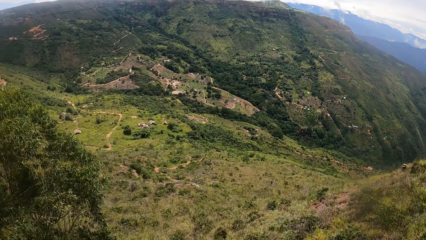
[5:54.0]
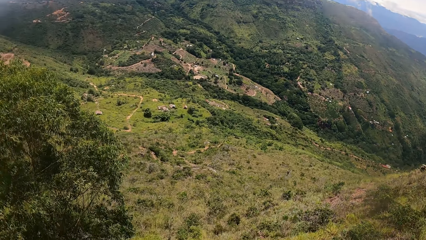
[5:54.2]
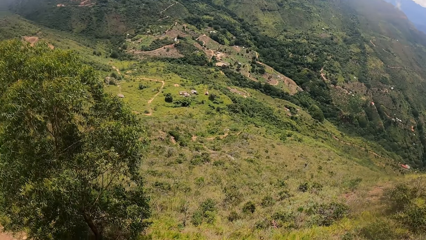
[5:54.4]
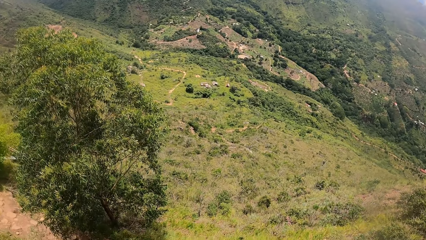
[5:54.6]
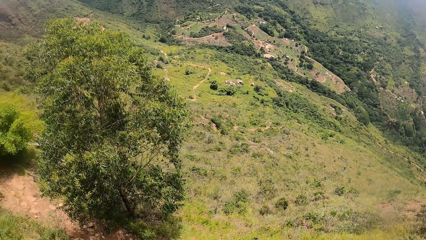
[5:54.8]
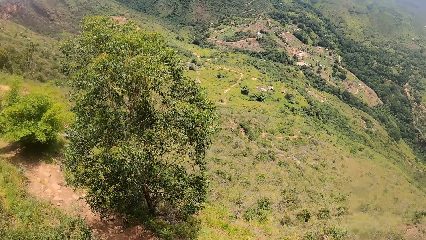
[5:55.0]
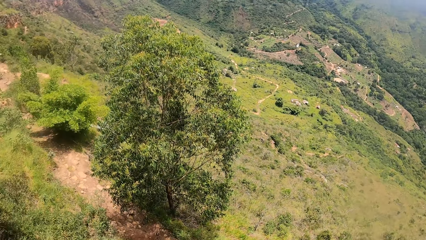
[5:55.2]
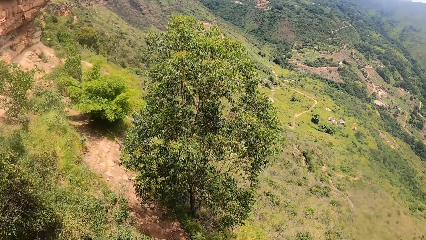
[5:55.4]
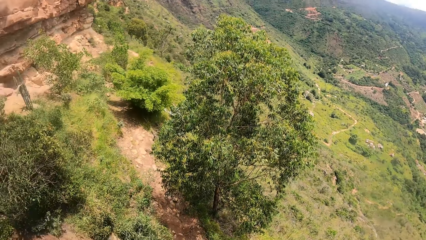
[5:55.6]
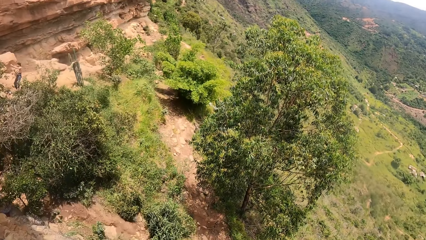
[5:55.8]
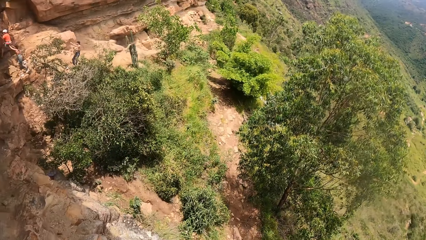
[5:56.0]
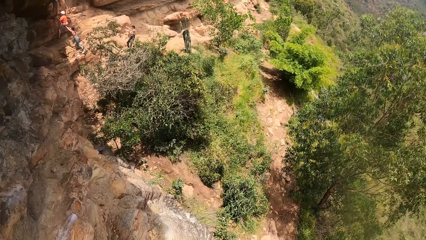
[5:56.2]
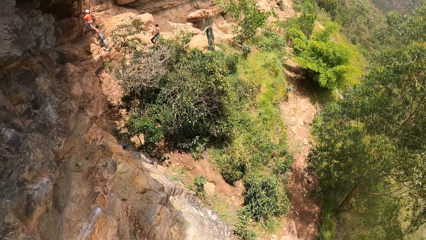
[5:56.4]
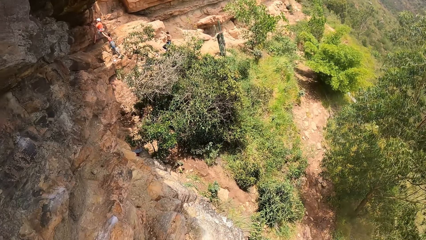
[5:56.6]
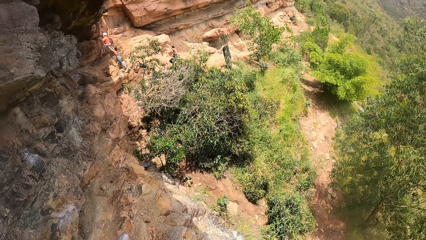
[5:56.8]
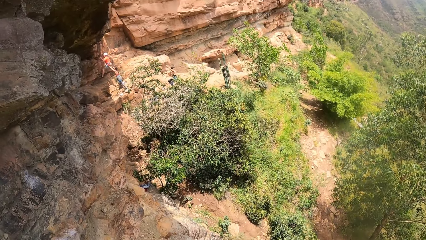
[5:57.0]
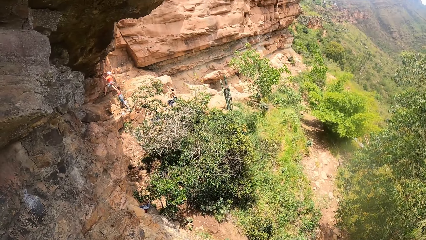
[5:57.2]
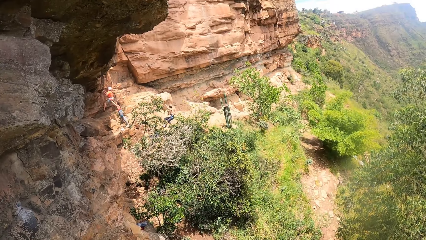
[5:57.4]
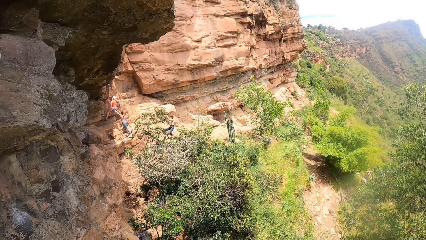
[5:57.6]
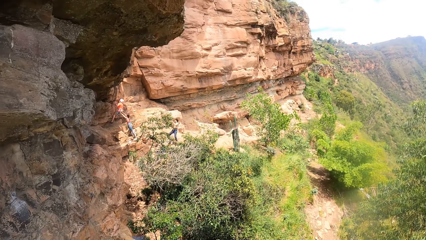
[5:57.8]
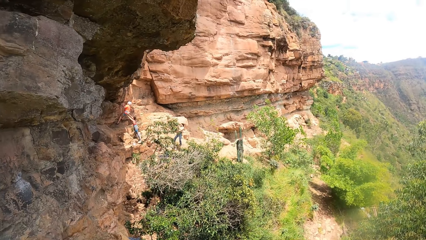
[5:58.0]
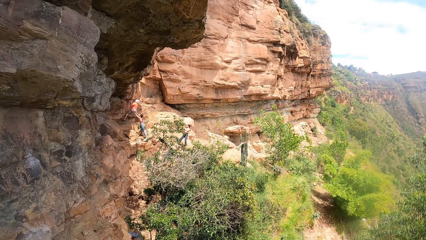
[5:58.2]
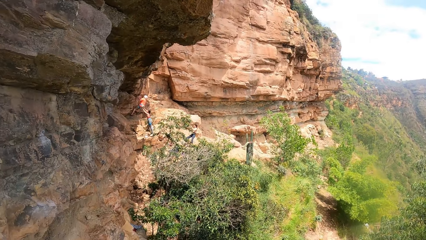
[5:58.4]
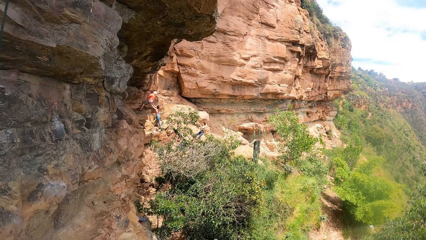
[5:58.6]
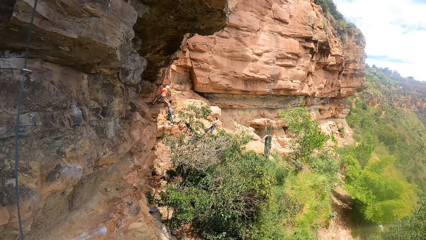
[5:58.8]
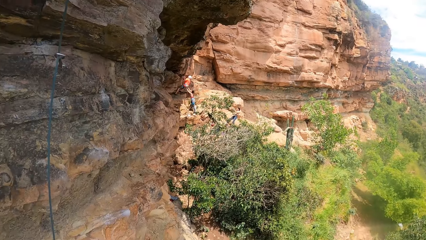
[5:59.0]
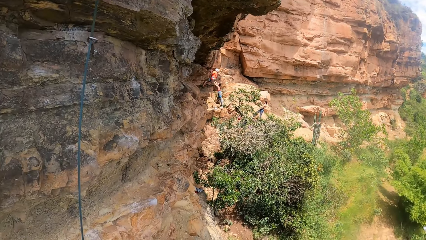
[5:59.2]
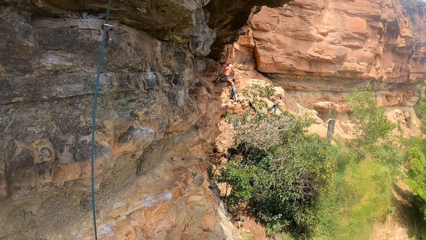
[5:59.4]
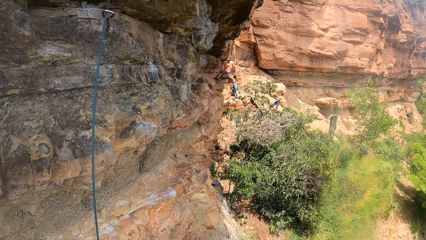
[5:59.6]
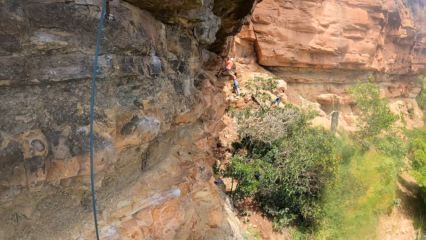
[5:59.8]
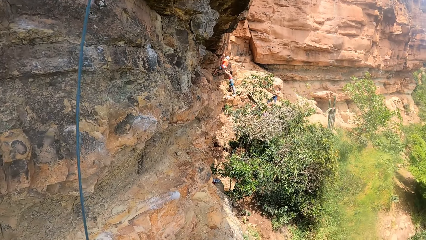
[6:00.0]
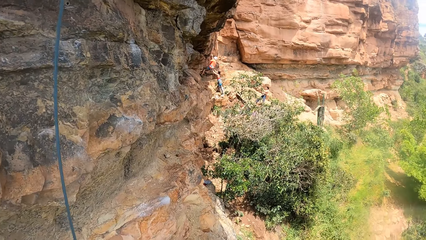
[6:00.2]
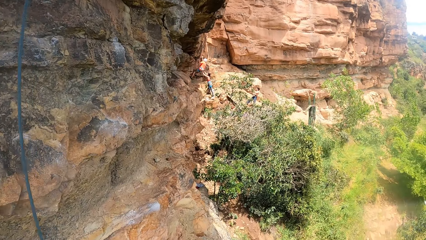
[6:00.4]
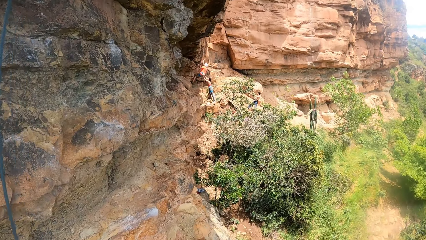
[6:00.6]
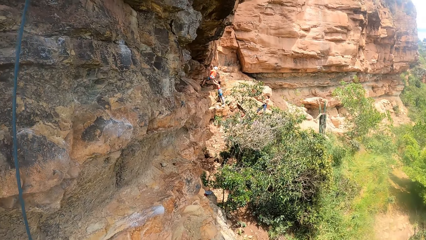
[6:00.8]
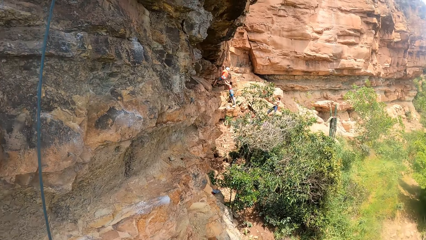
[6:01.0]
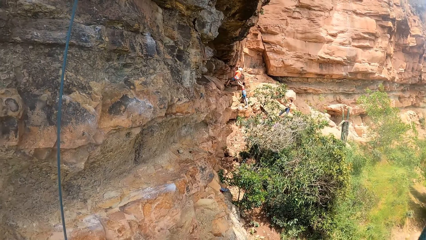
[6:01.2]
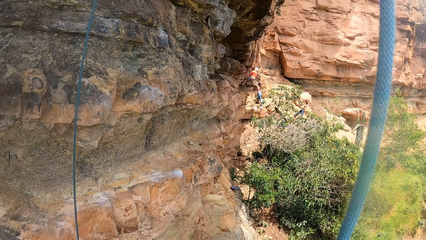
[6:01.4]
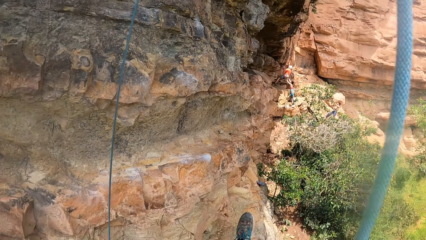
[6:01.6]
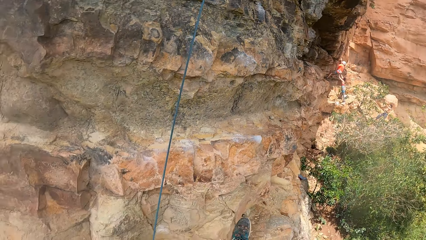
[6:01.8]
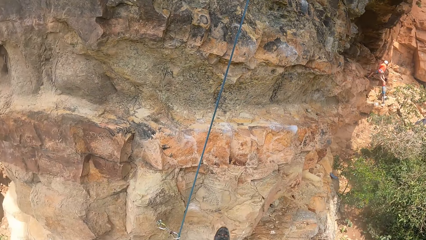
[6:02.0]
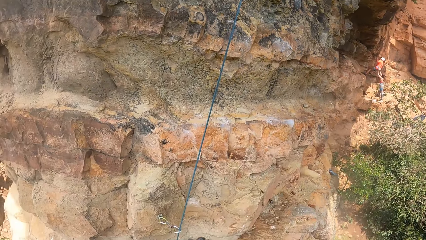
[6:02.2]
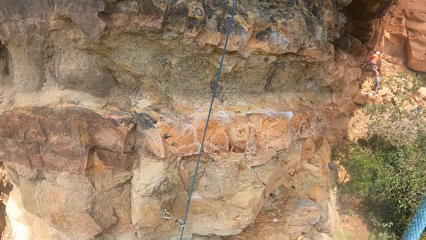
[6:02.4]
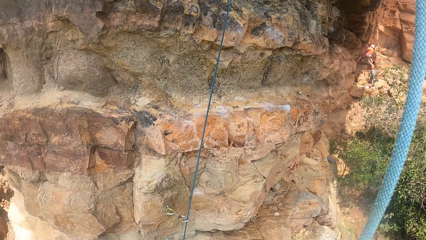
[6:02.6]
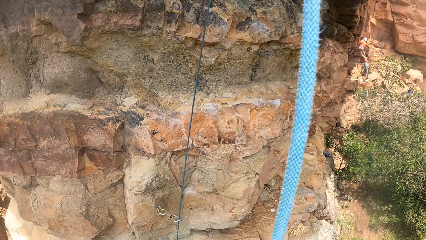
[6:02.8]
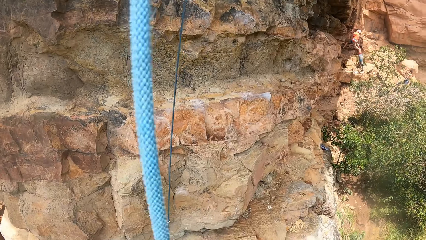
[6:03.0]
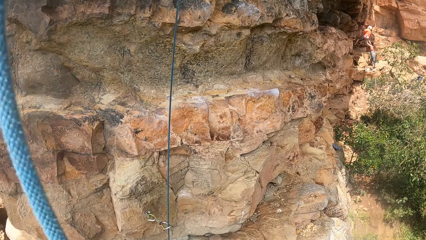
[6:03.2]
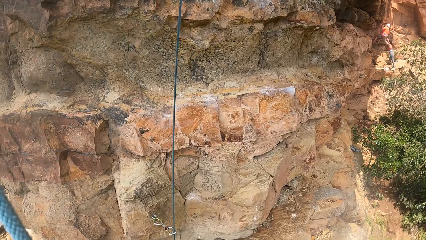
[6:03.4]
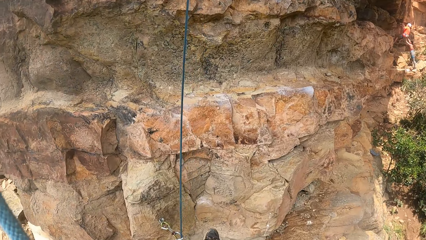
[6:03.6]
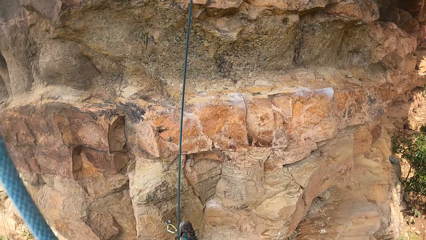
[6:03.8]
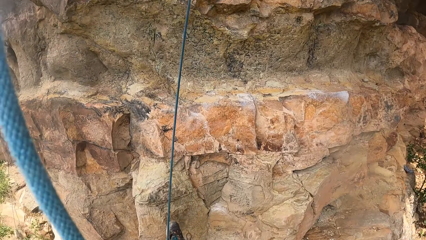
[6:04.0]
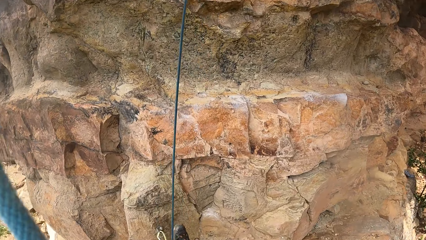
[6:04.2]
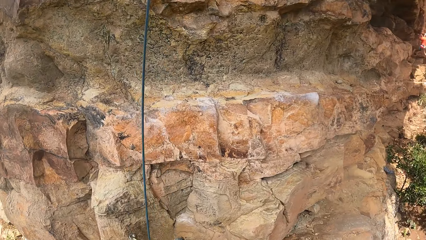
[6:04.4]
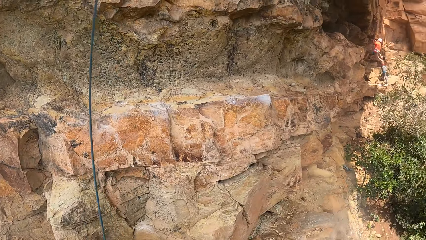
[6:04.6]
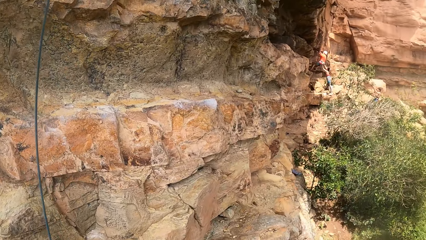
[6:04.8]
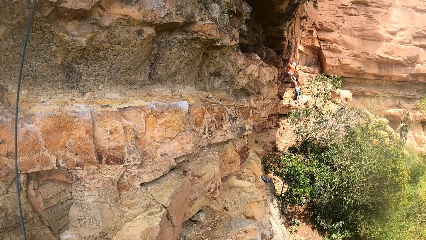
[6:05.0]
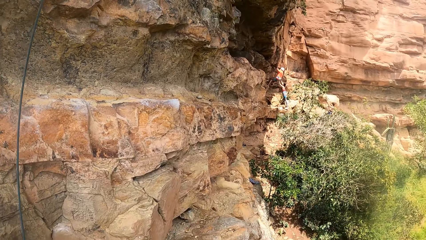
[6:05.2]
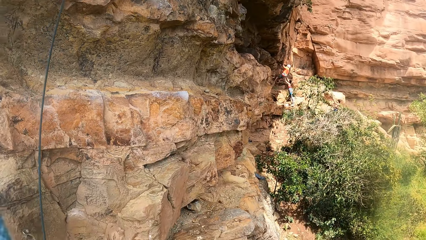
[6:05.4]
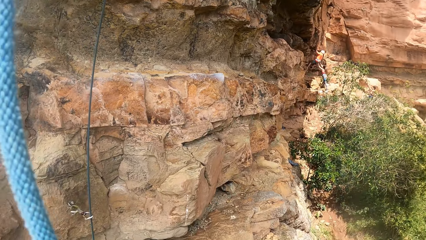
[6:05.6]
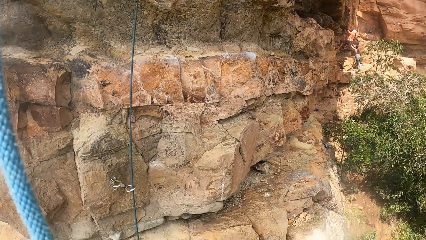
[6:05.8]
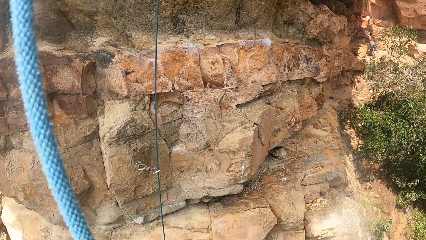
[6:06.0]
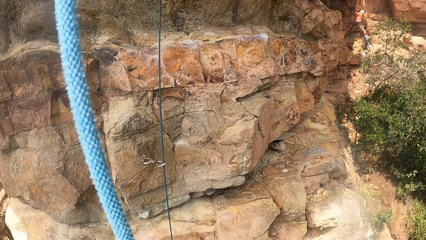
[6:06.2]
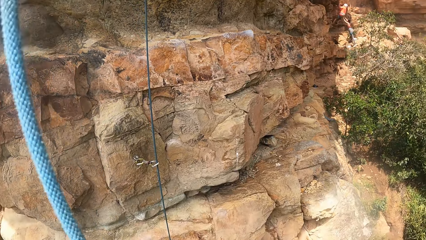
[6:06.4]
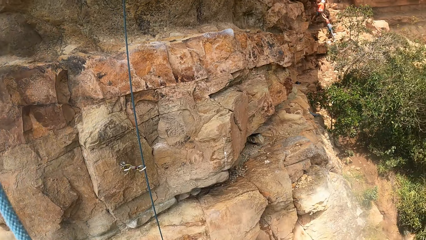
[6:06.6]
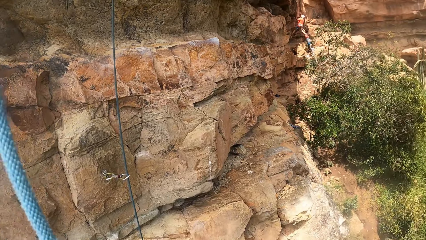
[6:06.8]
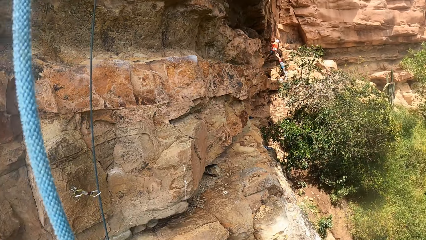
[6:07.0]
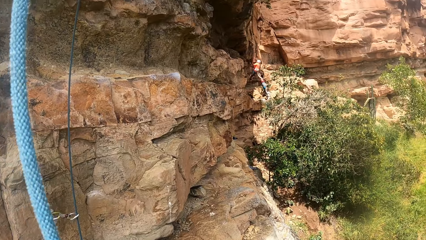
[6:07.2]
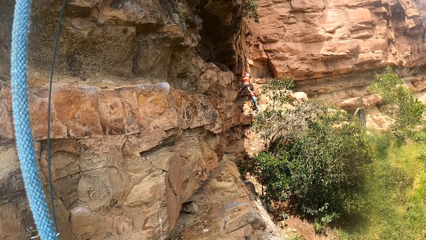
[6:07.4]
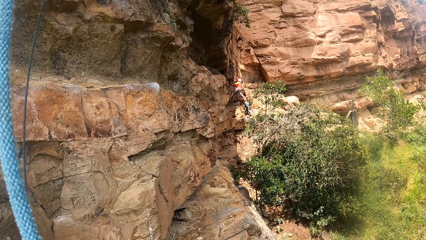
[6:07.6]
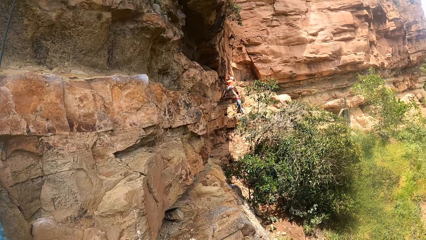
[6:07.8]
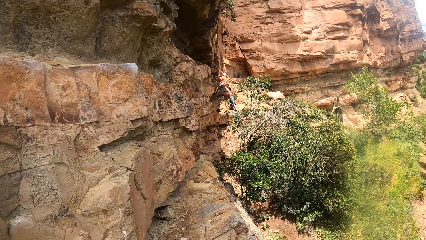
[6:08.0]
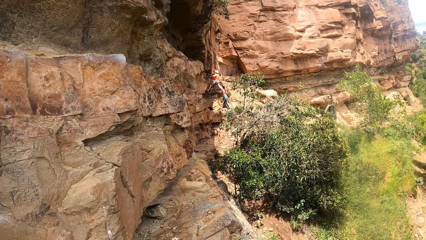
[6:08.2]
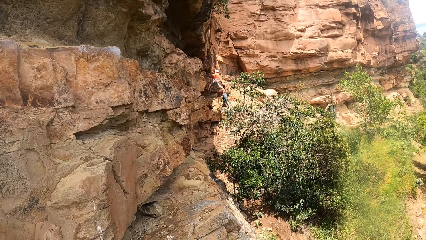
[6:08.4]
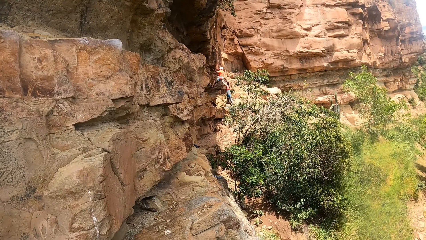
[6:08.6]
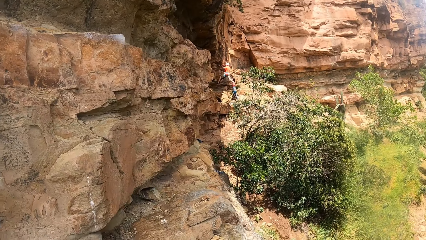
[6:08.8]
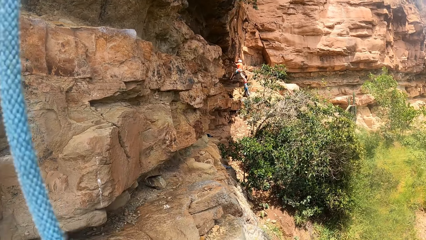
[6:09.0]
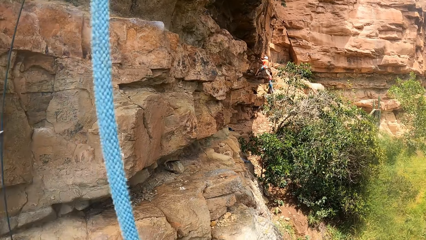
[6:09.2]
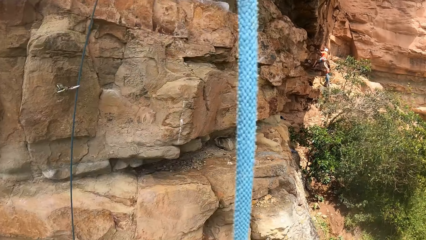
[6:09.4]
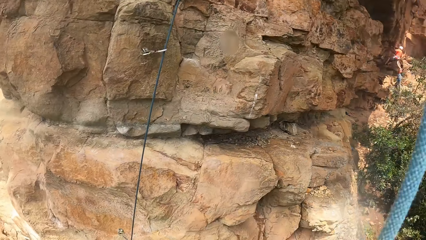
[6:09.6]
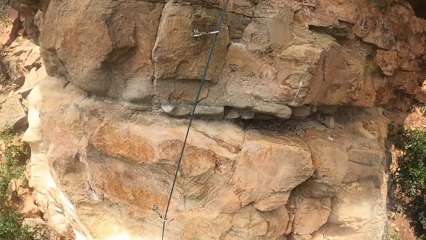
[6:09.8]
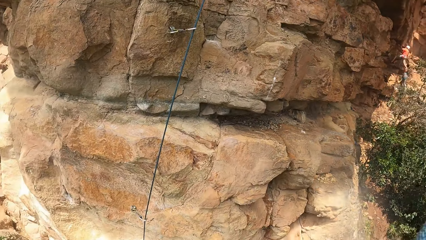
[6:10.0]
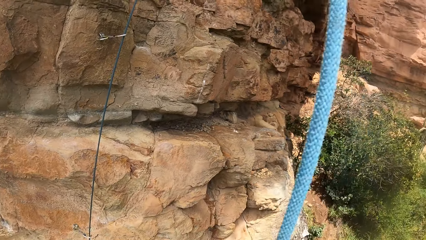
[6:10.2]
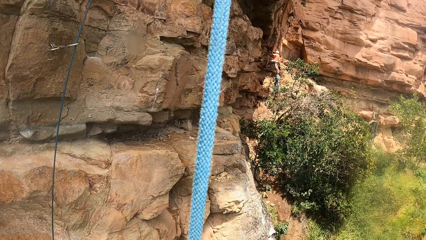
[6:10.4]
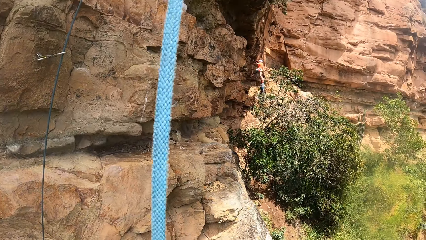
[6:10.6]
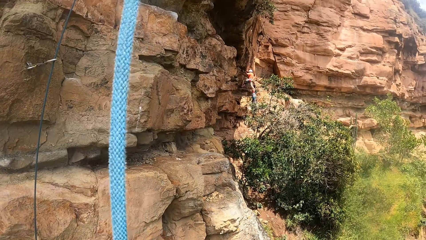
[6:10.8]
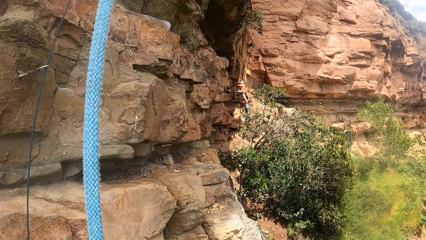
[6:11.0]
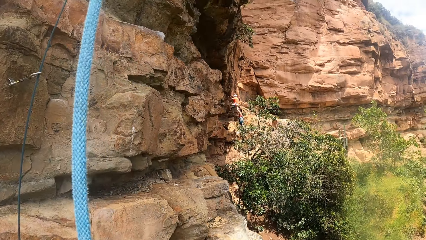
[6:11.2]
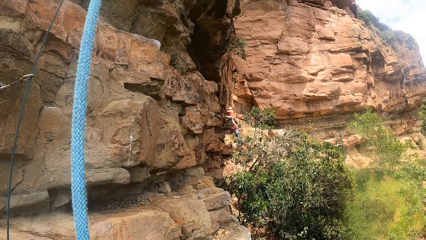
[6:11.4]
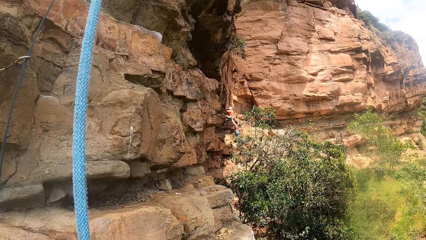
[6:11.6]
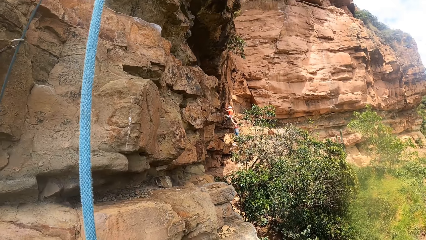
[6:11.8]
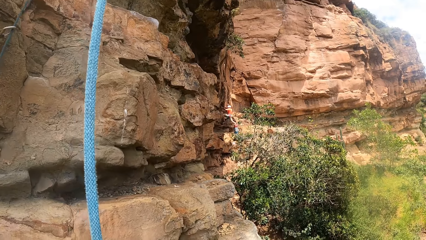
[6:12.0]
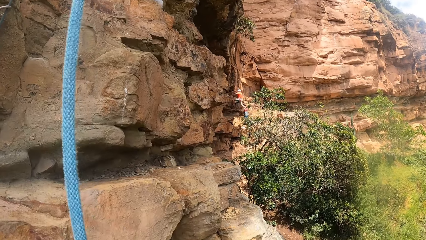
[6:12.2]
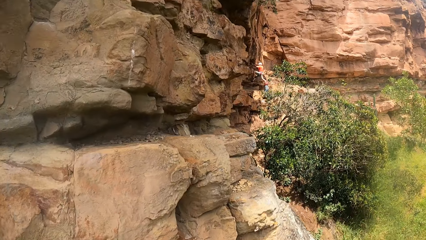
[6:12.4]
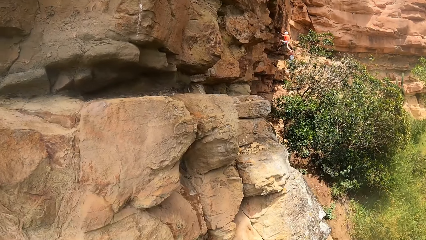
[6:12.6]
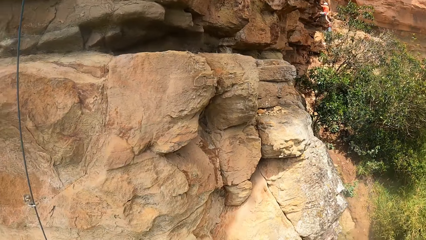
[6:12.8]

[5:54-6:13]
The camera wearer looks at people down a rock. They look at hooks and ropes on the rock.
